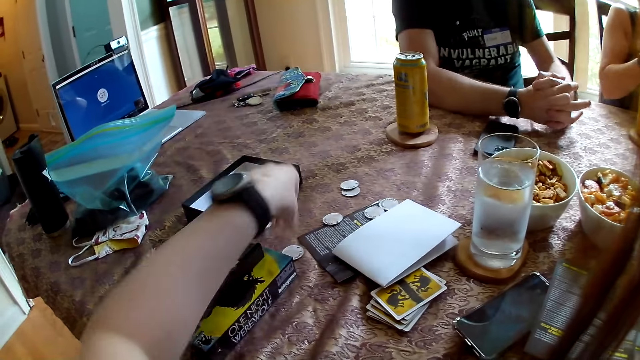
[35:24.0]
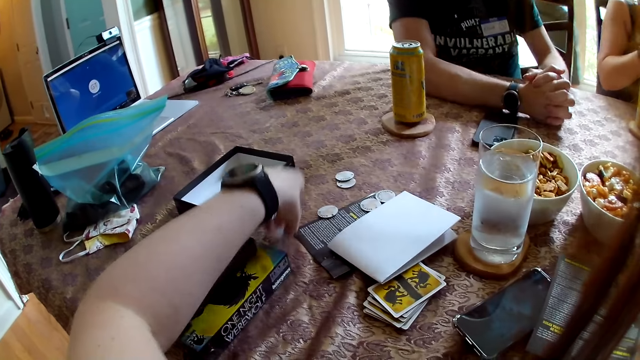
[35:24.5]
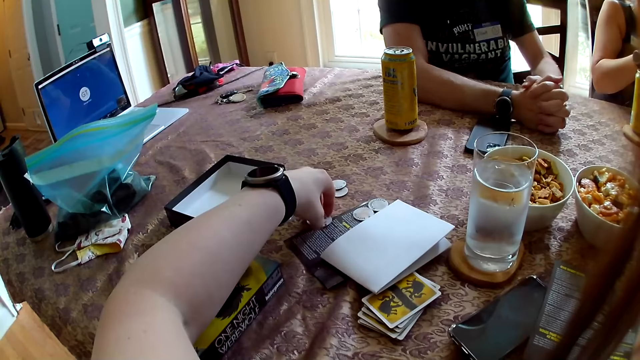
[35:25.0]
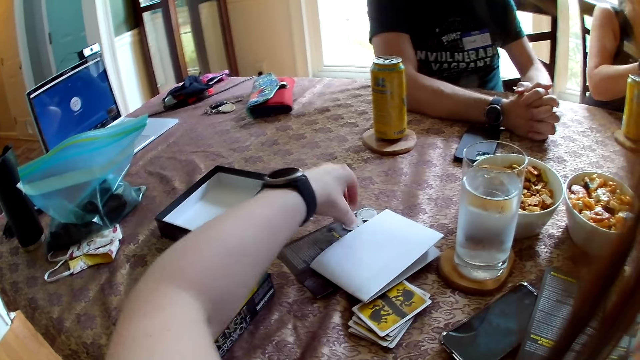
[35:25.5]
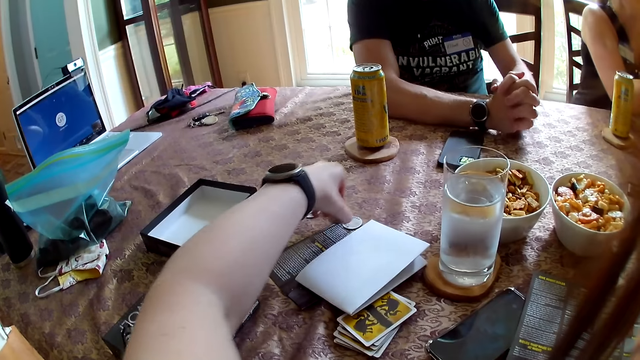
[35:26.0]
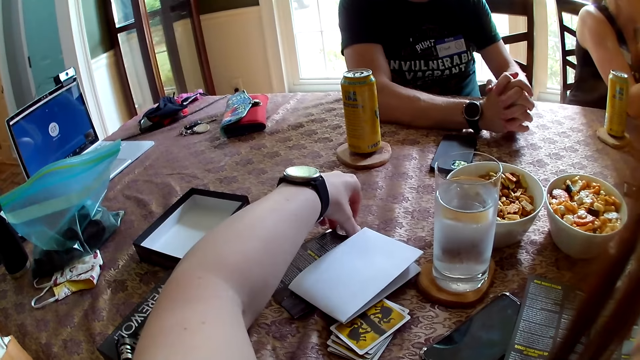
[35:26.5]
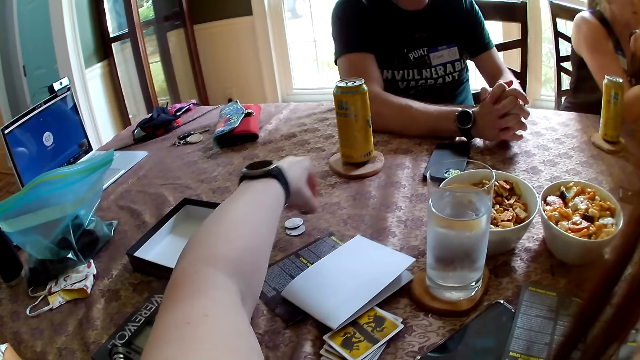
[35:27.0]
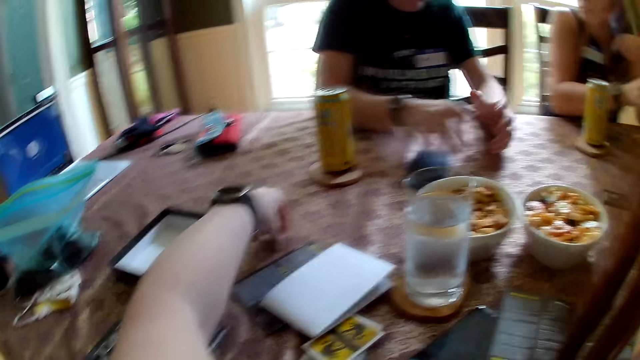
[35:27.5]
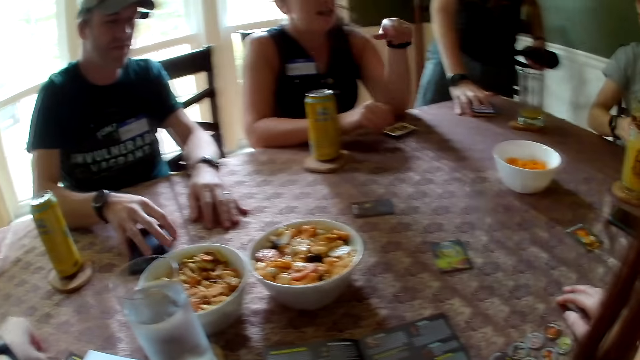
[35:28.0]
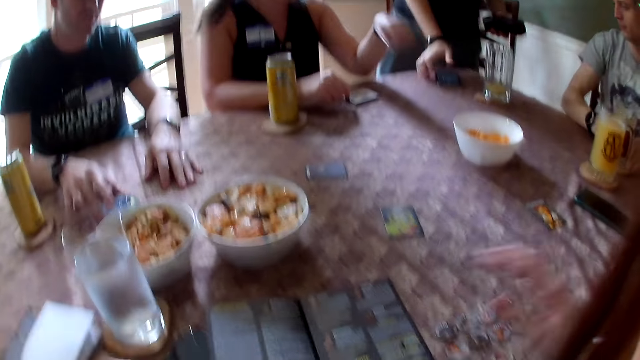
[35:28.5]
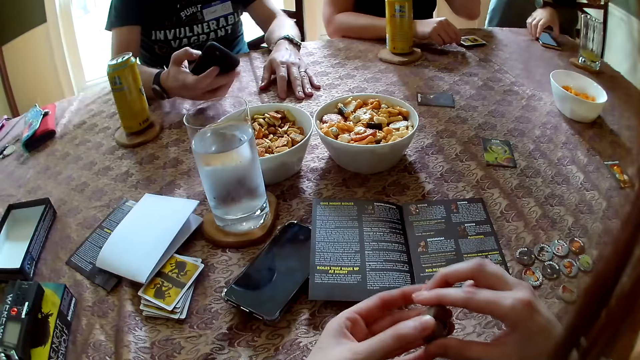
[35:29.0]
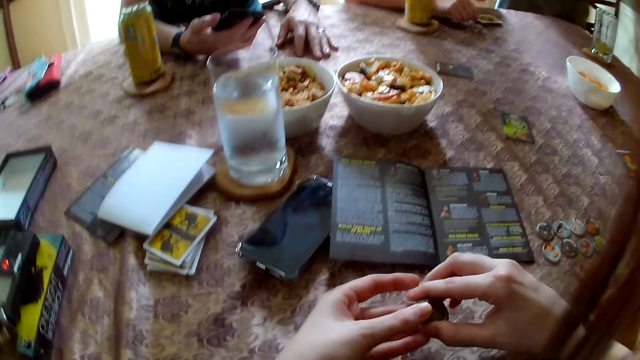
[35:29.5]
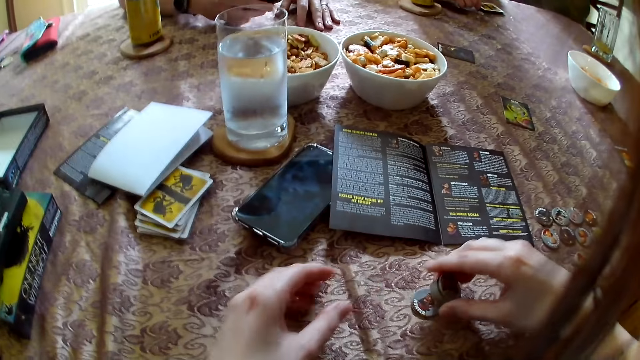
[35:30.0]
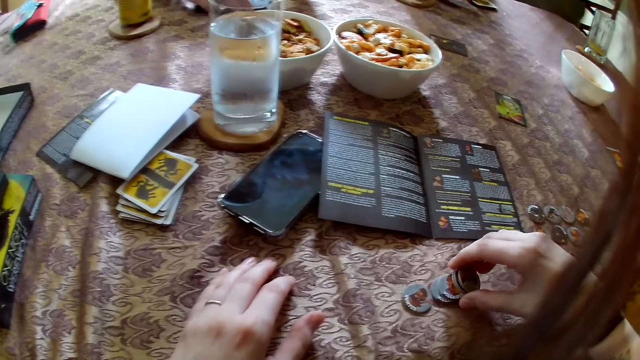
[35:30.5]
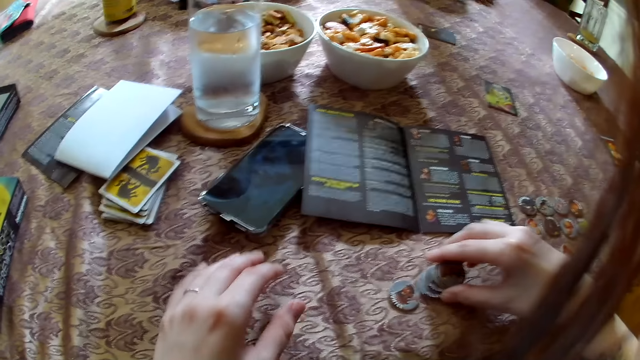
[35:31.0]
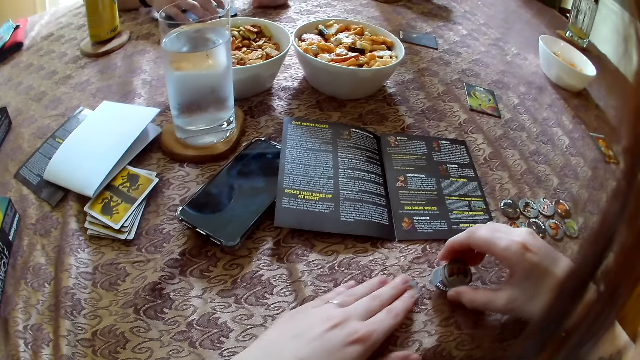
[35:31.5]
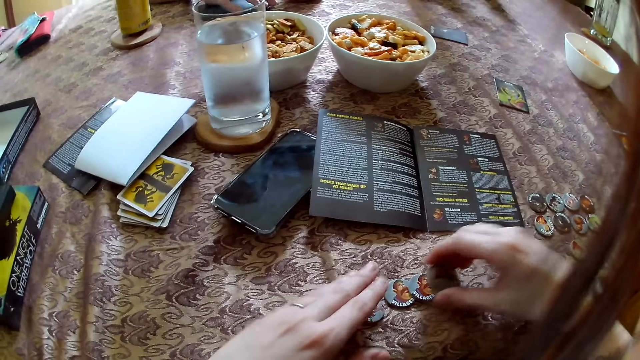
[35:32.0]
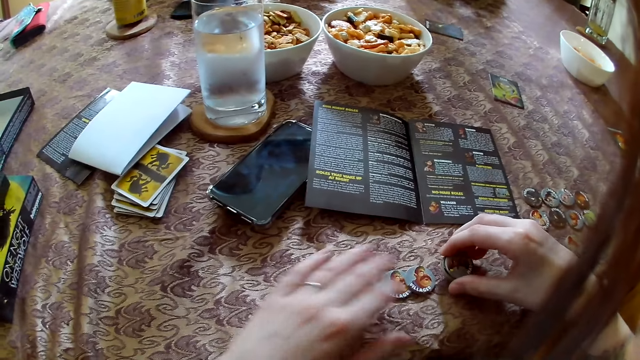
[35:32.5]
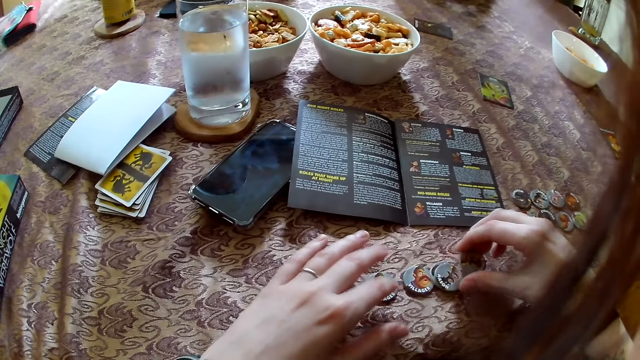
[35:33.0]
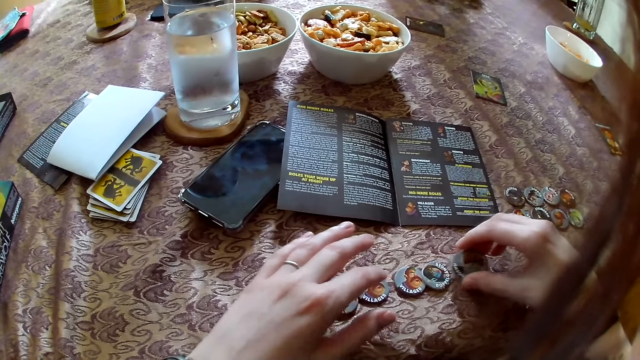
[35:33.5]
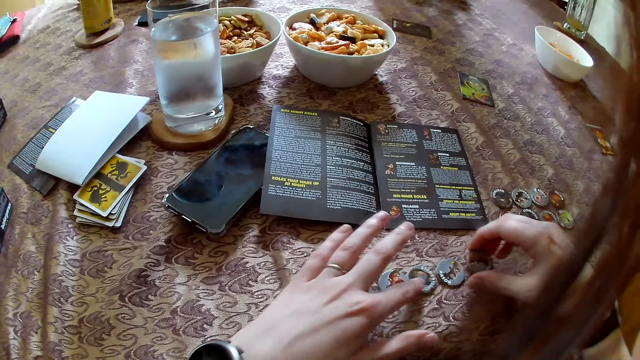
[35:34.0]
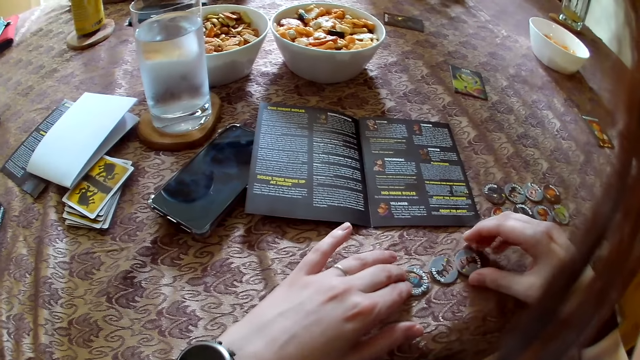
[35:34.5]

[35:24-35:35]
A man folds his hands together. The camera wearer picks up a piece from the table with her left hand. She picks up a piece from the table with her left hand repeatedly. The man picks up the smartphone from the table with his right hand. A woman drops her right hand on the table and interacts with everyone. Another man operates the smartphone on the table with his right hand. The camera wearer adjusts the pieces with both hands. The other man carries the smartphone from the table with his right hand. The first man interacts with everyone. The camera wearer arranges the pieces on the table with her right hand. The first man drops the smartphone on the table with his right hand. The camera wearer drops her left hand on the table. She moves the pieces on the table with her left hand. She arranges the pieces on the table with both hands.

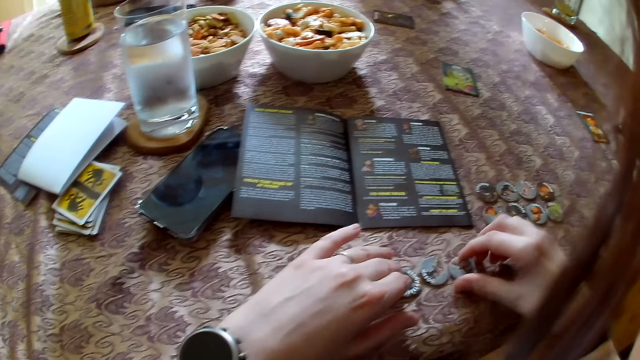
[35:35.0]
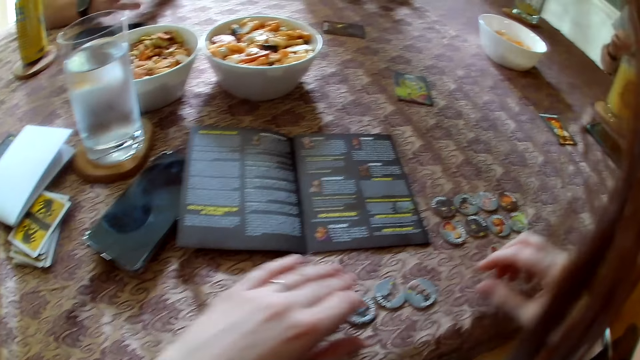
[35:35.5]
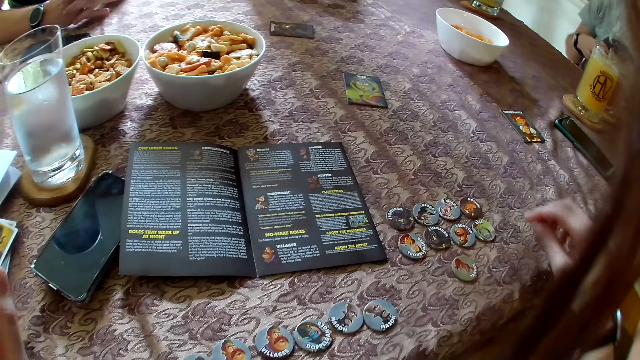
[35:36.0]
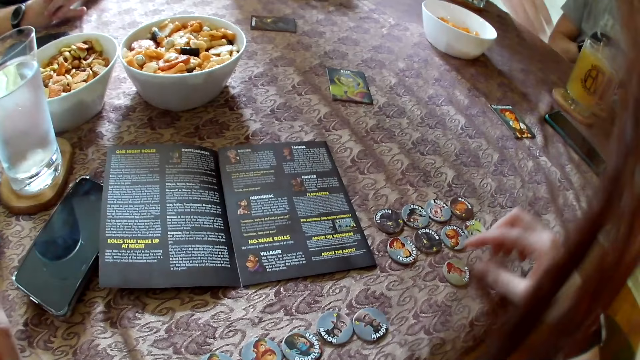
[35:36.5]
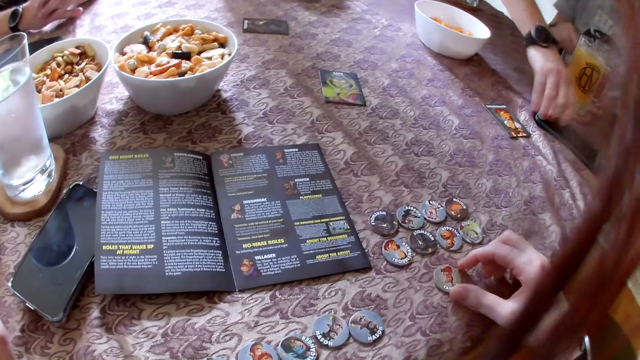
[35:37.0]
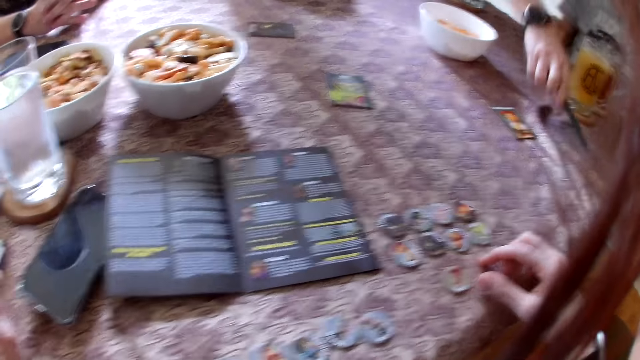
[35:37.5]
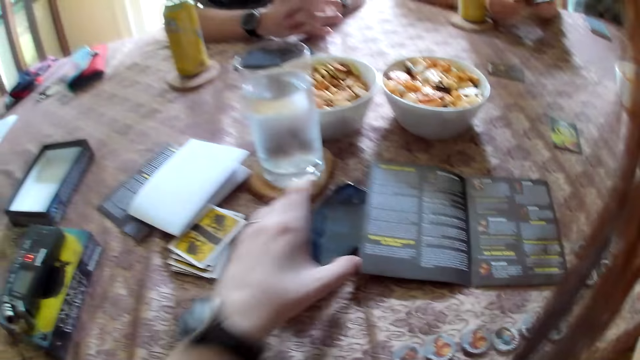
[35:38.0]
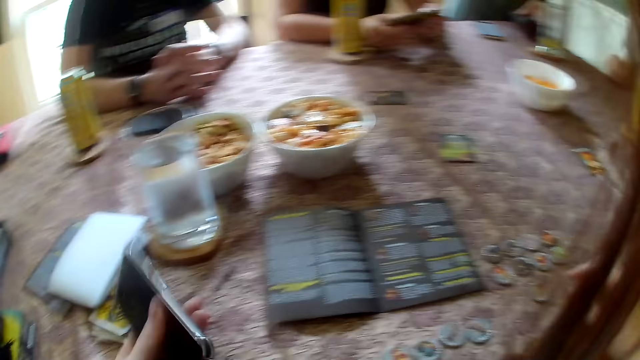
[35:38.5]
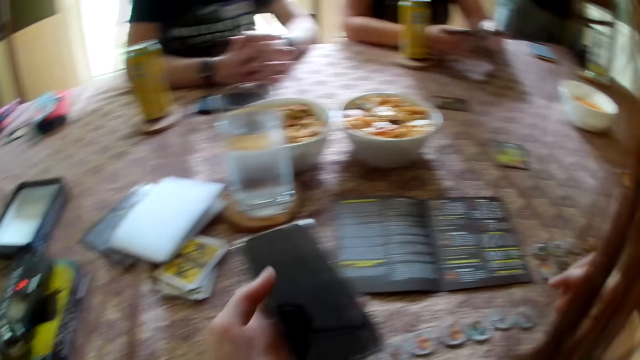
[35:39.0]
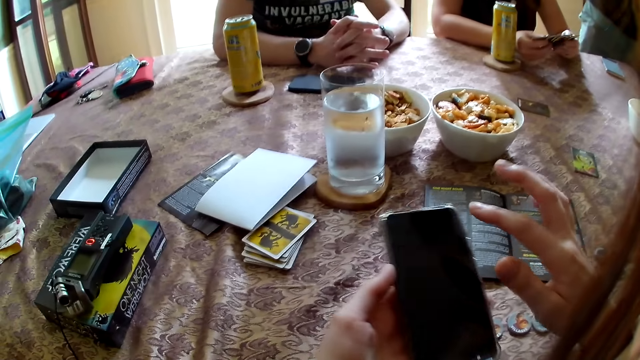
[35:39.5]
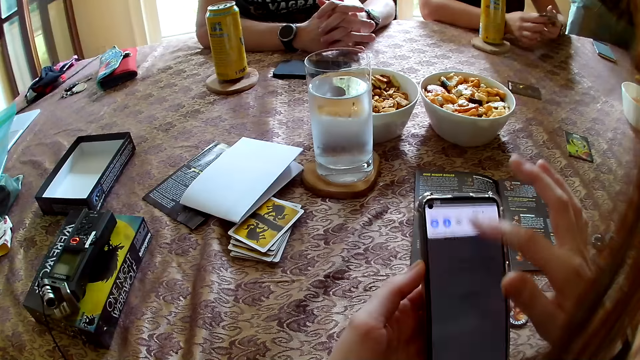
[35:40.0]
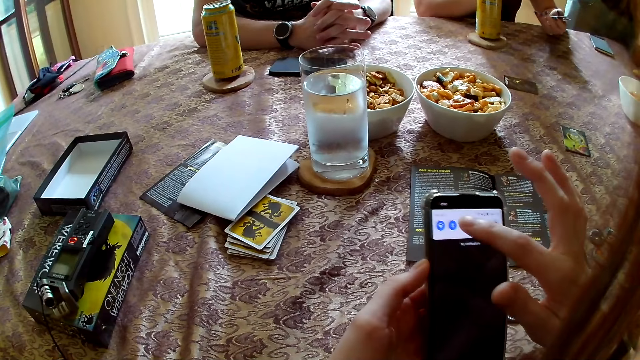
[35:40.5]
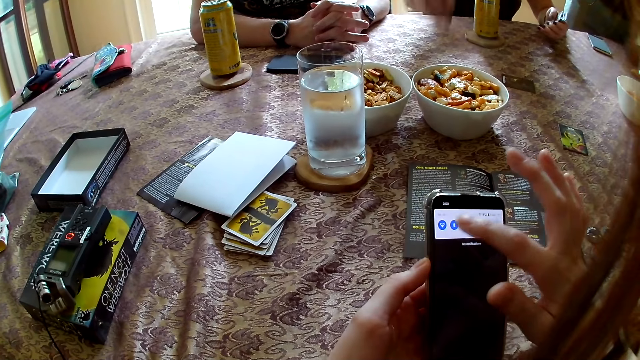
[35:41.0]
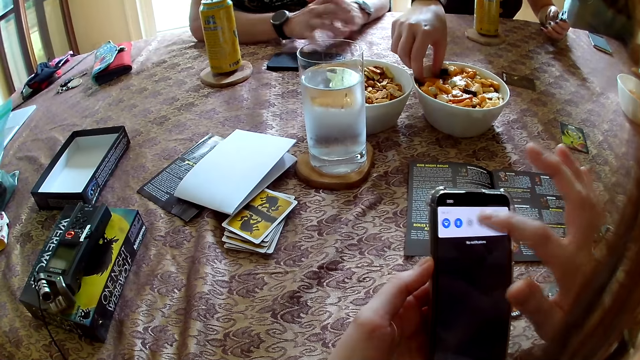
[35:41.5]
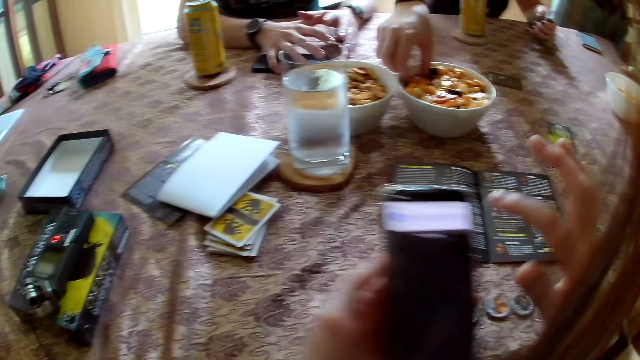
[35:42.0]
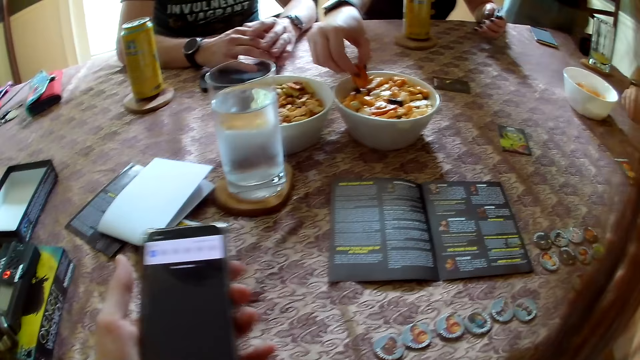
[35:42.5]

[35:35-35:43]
The camera wearer looks at the dice. A man interacts with everyone. The camera wearer arranges the pieces on the table with her right hand. The man picks up the smartphone from the table with his right hand. The camera wearer picks up the smartphone from the table with her left hand. She interacts with everyone in the apartment. A woman looks through the cards with both hands. The camera wearer holds the phone. She operates the smartphone with both hands. Another man interacts with everyone. The woman passes the cards from her right hand to her left hand. She picks cookies from a bowl on the table with her right hand. A third man touches the smartphone on the table with his right hand.
